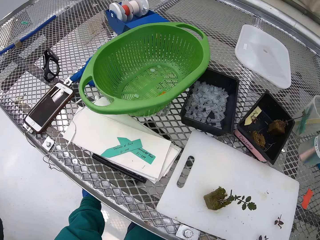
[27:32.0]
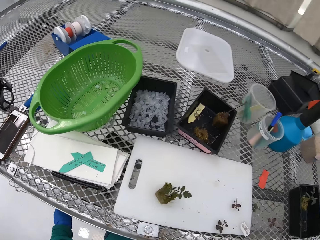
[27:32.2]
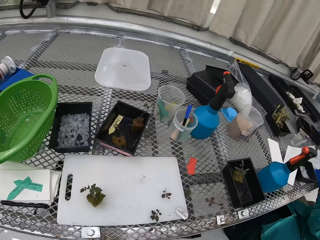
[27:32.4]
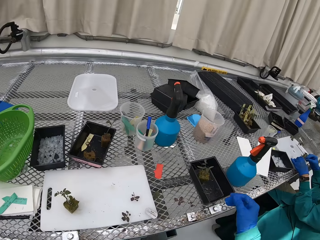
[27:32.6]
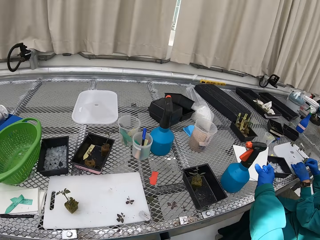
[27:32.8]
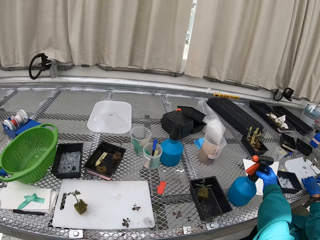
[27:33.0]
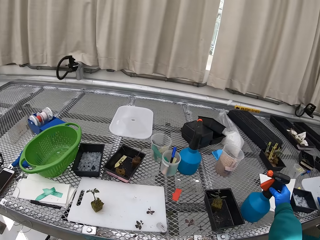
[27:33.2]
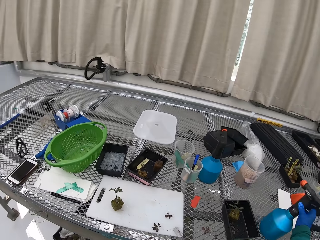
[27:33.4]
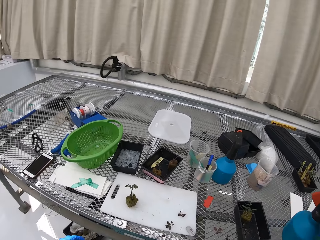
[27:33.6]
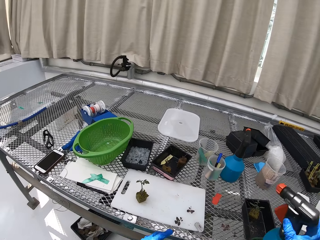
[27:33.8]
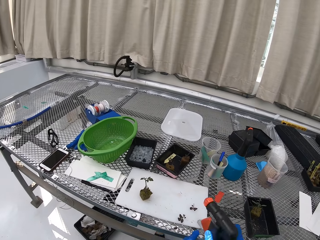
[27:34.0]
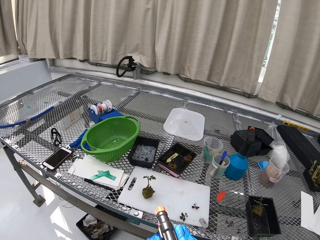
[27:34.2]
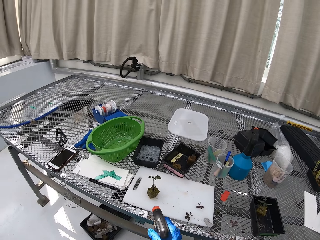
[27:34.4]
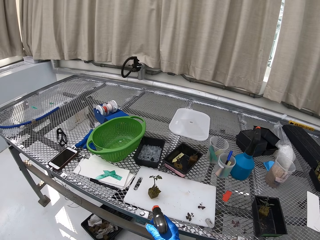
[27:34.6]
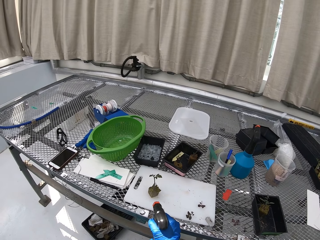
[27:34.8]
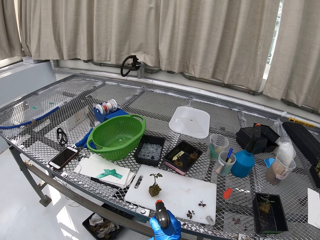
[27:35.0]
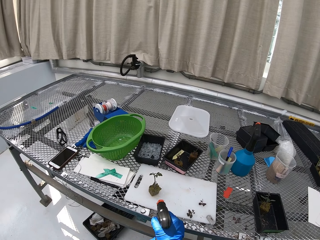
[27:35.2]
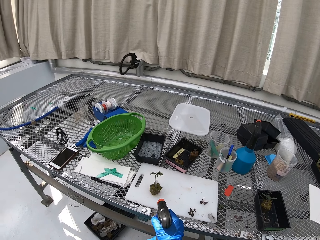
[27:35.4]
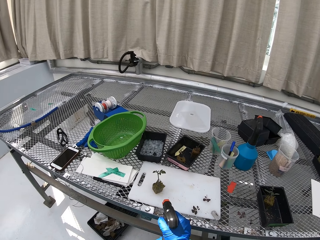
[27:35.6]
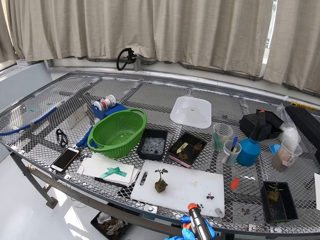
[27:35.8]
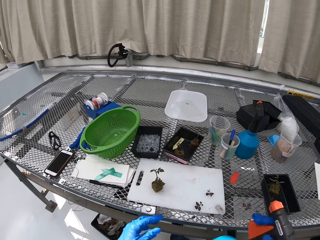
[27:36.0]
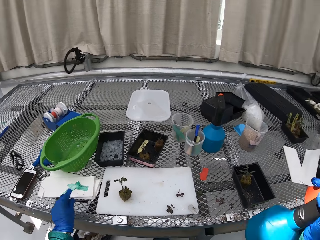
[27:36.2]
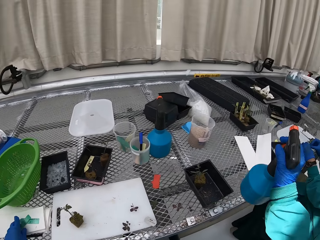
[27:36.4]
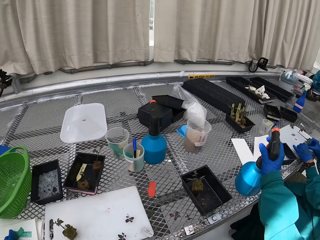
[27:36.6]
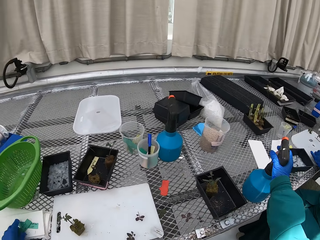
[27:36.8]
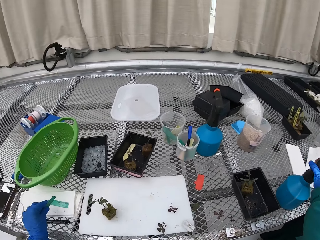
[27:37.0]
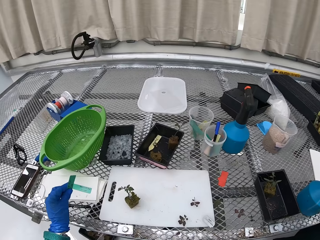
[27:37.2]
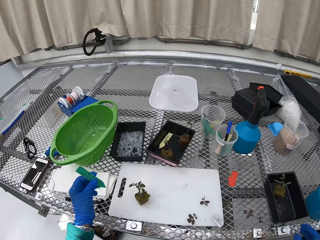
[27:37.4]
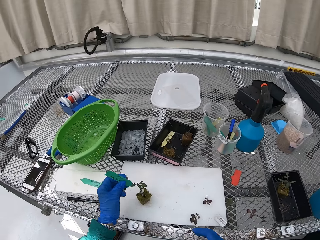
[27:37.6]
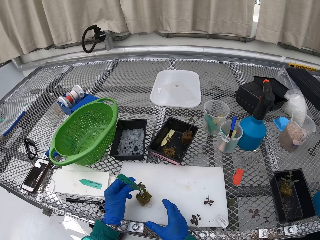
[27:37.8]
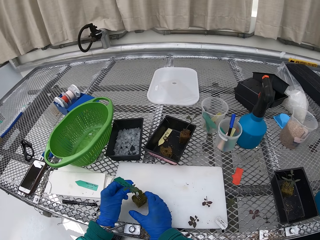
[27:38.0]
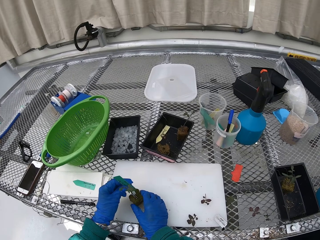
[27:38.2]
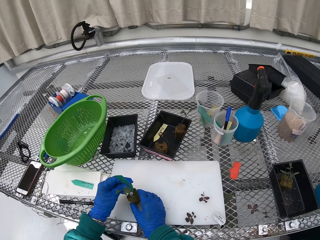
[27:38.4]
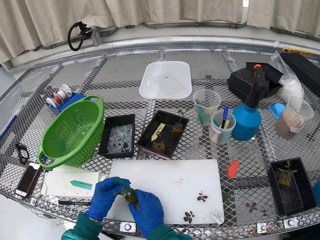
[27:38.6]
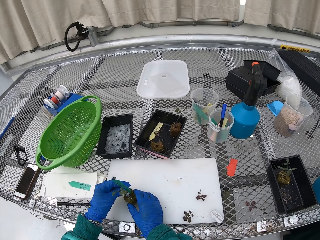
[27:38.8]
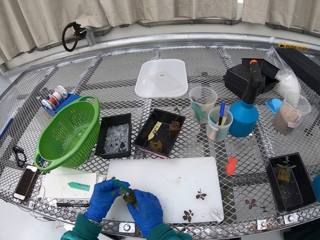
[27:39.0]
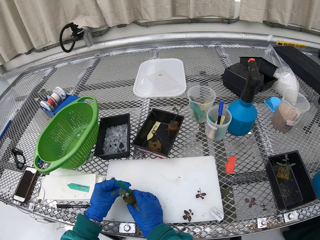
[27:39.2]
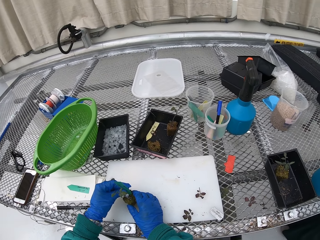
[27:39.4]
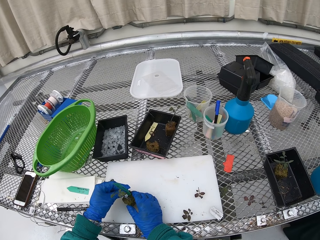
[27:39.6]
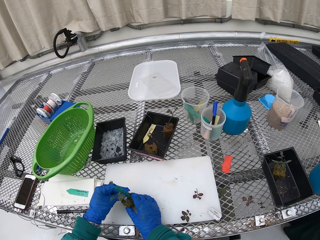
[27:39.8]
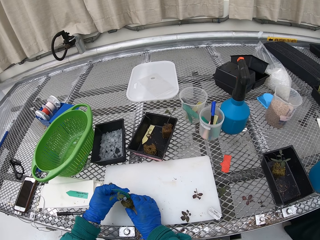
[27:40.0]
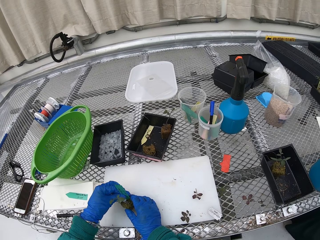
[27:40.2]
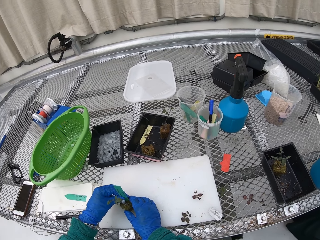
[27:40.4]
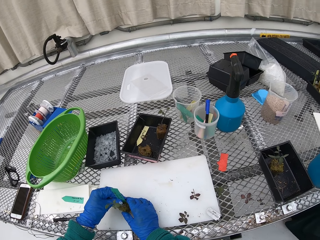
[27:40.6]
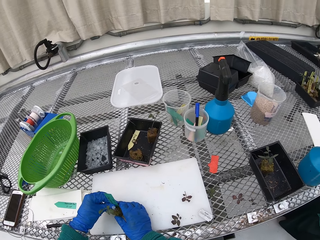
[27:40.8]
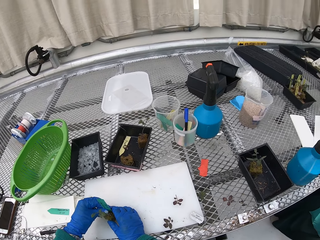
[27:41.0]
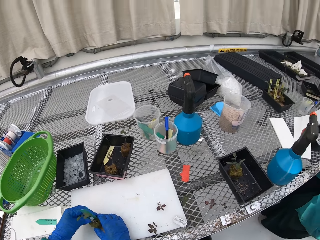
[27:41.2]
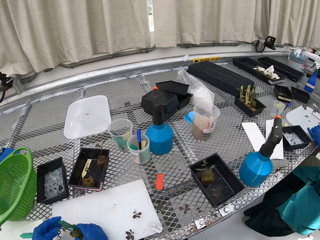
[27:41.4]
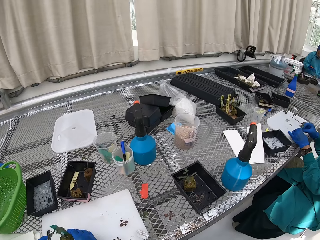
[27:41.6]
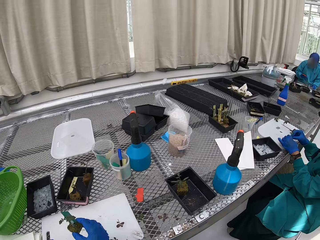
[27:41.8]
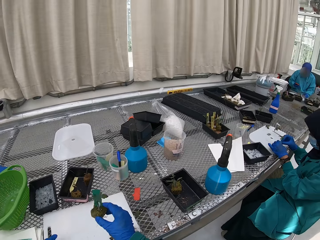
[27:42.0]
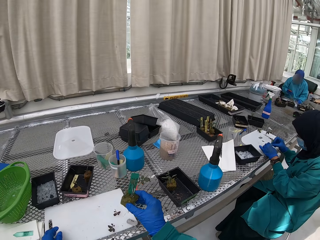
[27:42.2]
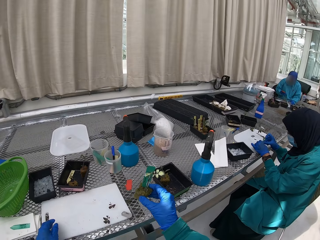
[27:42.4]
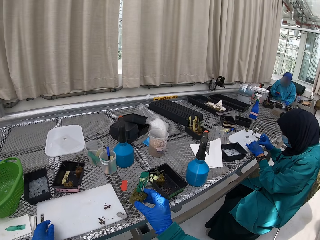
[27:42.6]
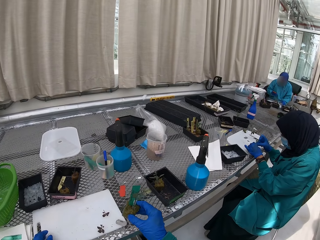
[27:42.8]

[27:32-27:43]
The camera wearer puts the soil into the dustbin. They pick up the water container. They water the flower or plant. They put the water container on the table. They fix the plant on the small pipe. They put a name sign on the flower.

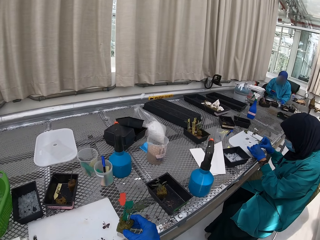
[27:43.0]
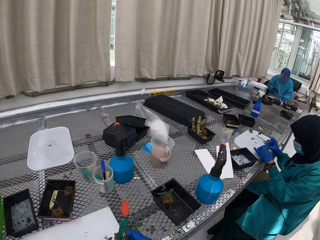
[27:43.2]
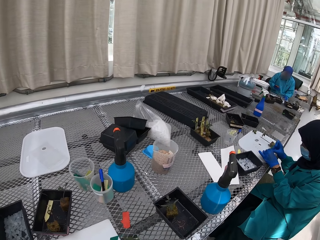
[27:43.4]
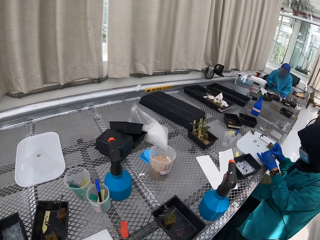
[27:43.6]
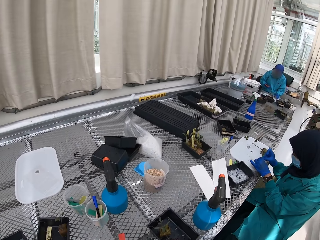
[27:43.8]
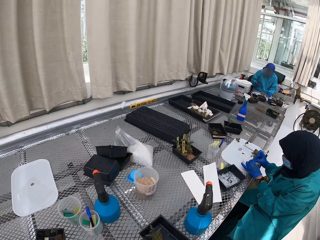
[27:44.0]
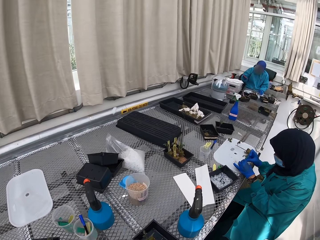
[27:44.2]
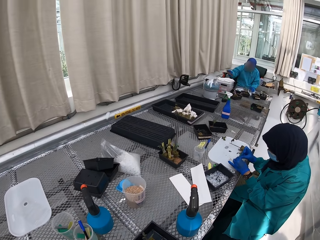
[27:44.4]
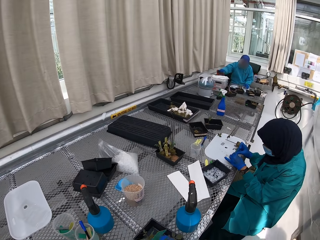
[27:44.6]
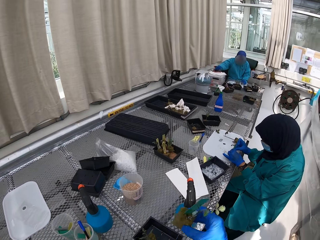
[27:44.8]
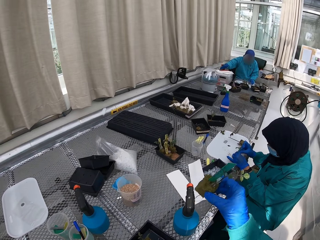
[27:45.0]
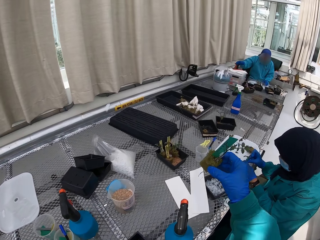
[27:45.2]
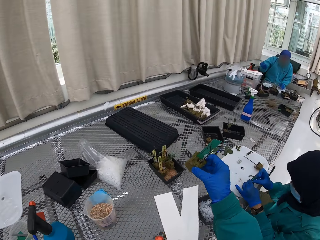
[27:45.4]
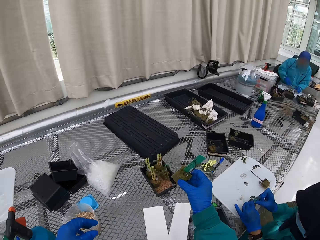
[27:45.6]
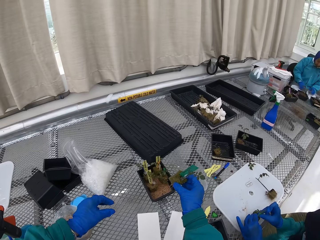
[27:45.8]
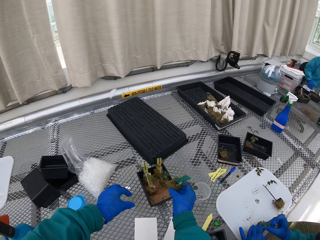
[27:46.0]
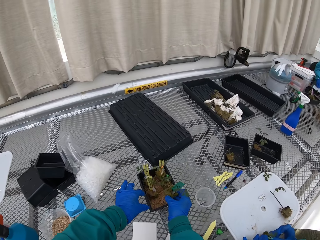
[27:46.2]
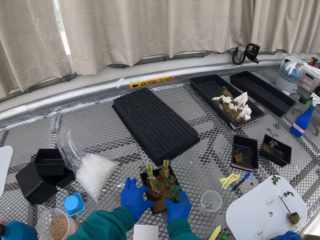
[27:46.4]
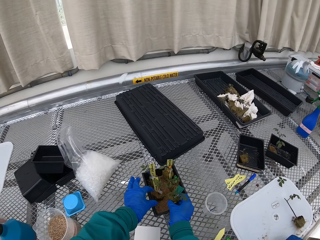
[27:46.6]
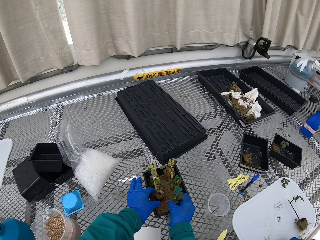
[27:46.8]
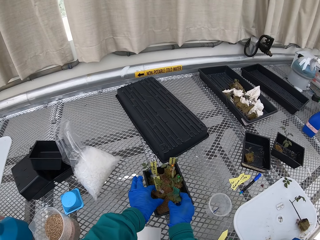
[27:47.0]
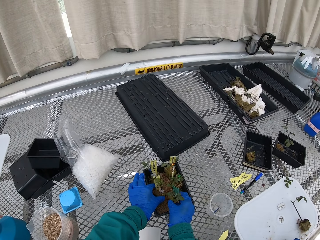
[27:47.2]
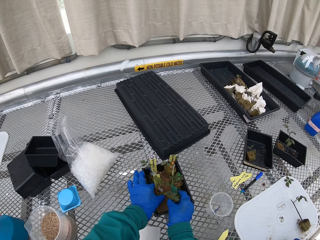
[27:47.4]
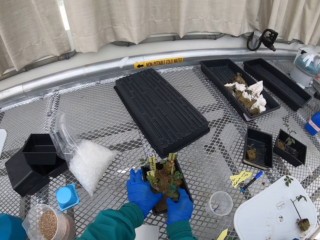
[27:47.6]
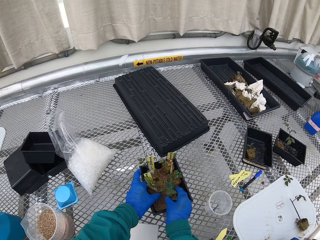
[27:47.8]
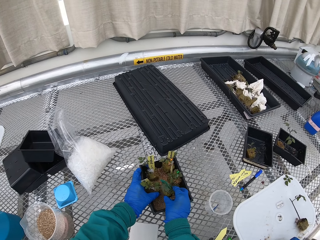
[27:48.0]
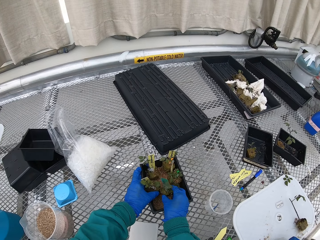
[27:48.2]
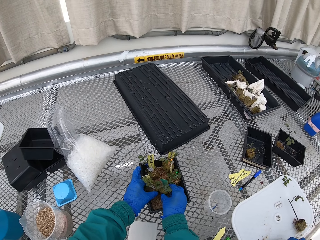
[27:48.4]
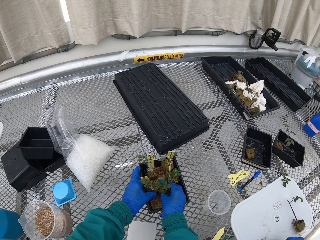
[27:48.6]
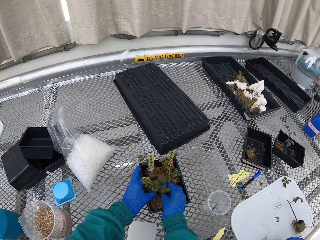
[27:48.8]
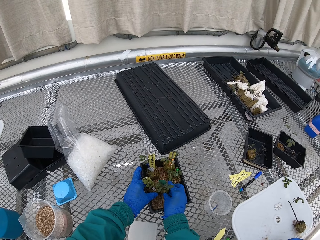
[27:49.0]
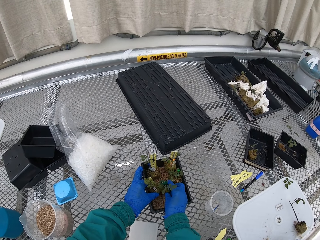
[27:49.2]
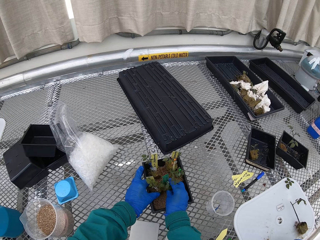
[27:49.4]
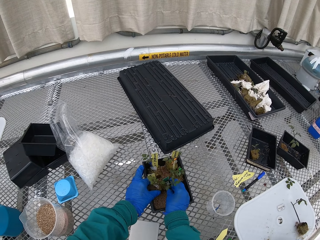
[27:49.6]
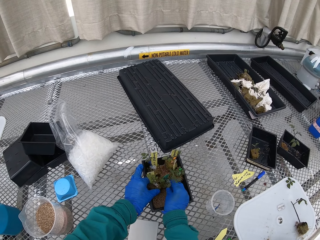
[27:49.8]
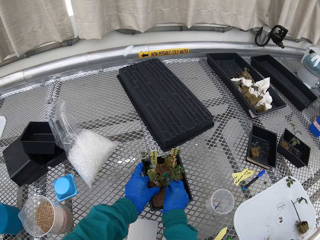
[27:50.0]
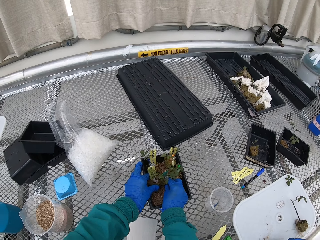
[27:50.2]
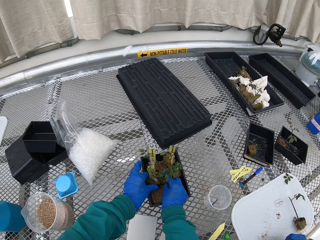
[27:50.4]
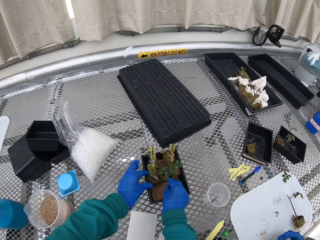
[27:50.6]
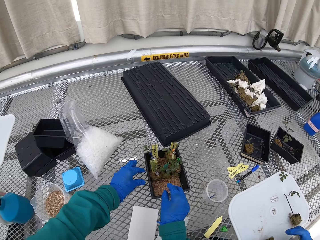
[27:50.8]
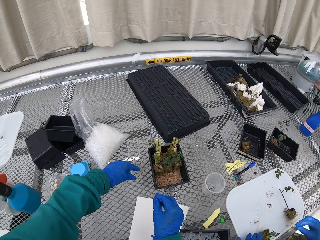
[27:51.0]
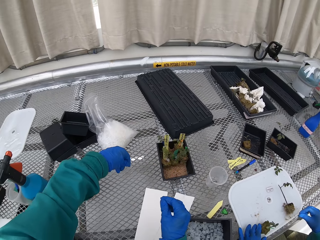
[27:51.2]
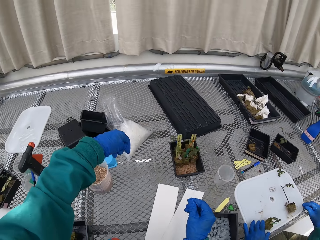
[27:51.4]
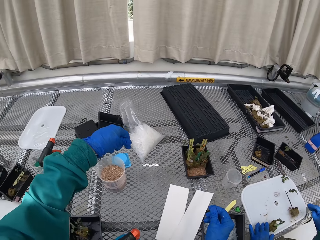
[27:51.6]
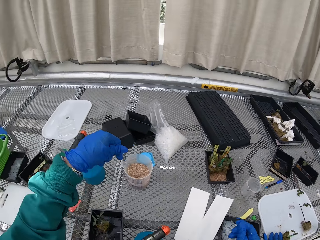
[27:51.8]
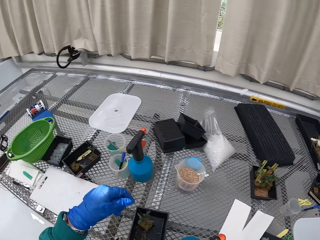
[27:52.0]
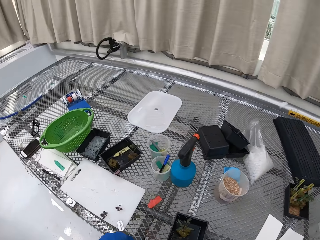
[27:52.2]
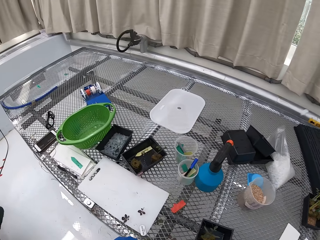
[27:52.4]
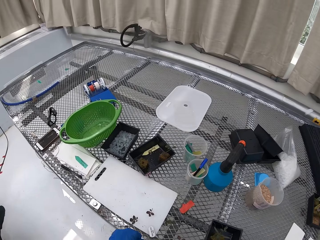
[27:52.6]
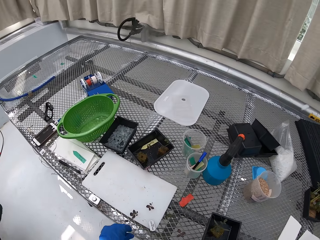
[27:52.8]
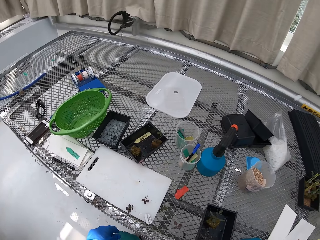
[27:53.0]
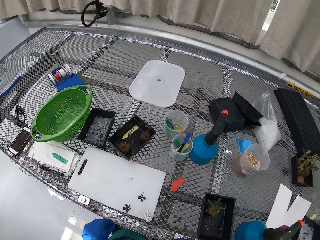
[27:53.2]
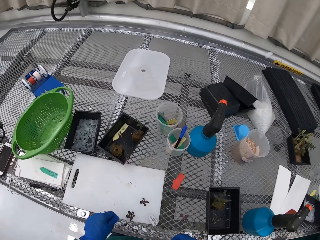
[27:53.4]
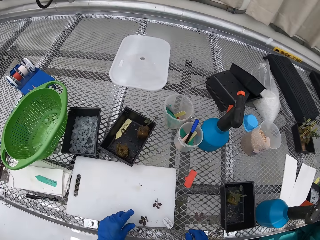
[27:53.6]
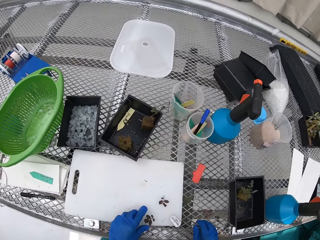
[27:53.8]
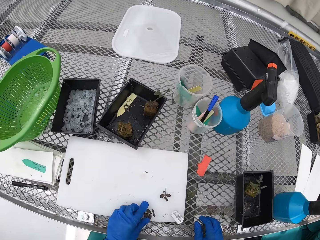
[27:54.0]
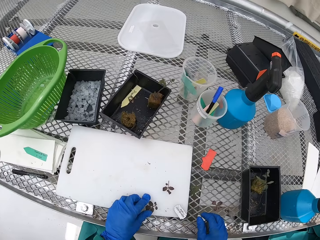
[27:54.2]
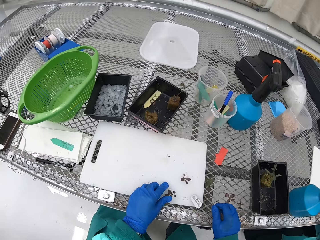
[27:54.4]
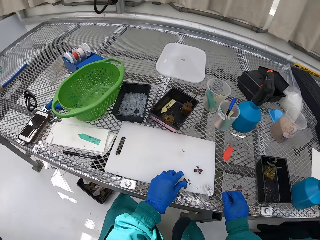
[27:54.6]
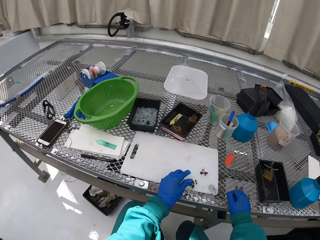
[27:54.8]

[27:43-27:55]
The camera wearer puts the plant in the container. They put the flower on the flower vase.
